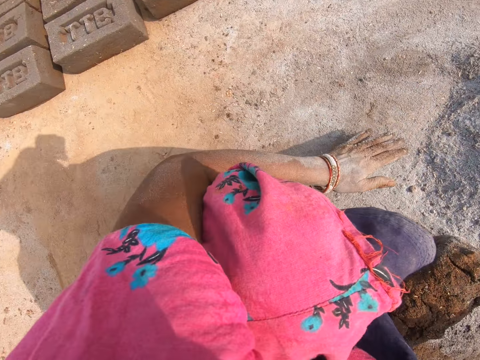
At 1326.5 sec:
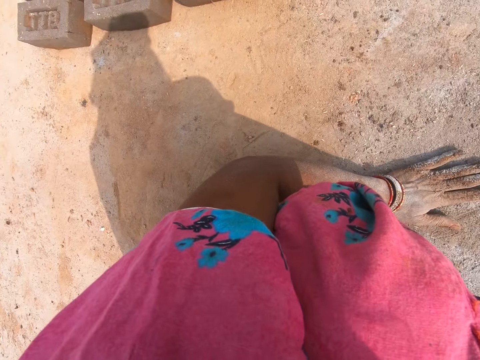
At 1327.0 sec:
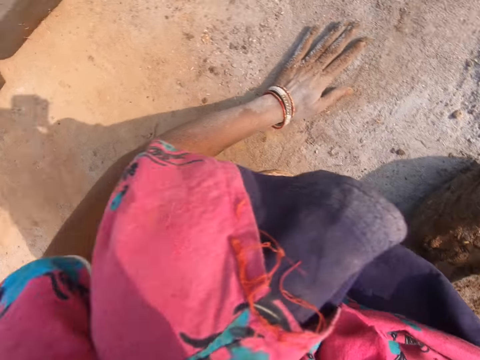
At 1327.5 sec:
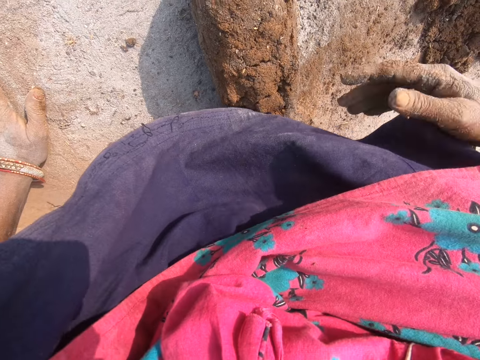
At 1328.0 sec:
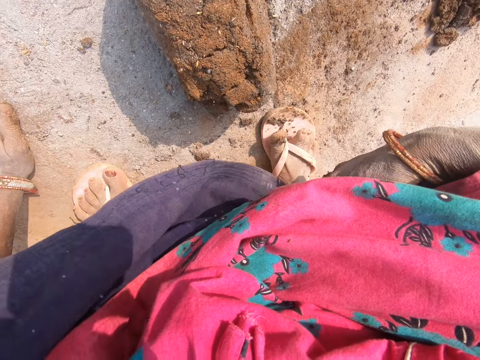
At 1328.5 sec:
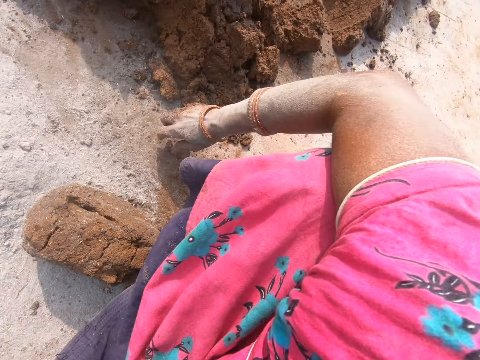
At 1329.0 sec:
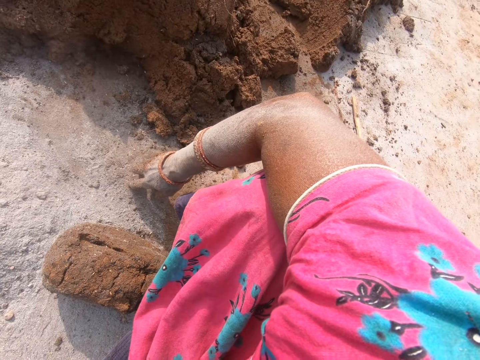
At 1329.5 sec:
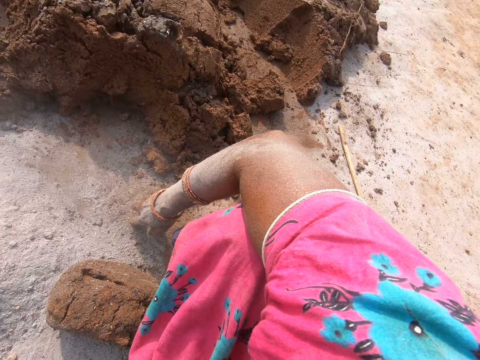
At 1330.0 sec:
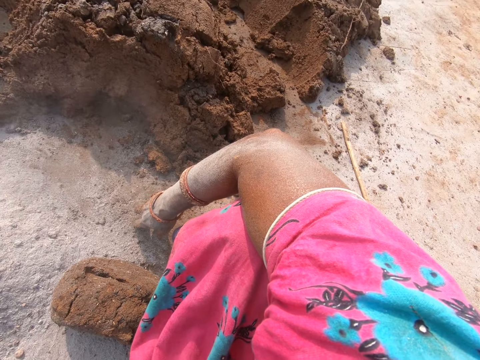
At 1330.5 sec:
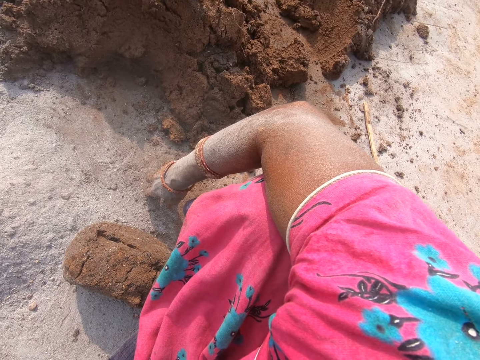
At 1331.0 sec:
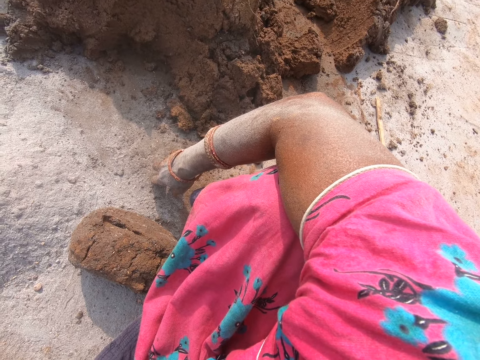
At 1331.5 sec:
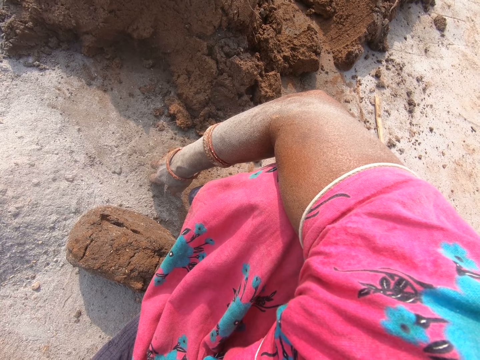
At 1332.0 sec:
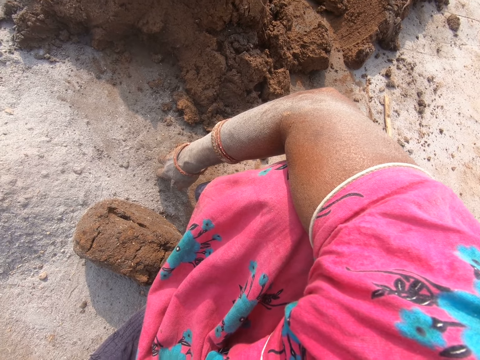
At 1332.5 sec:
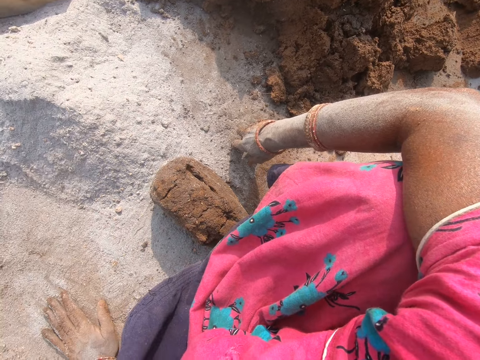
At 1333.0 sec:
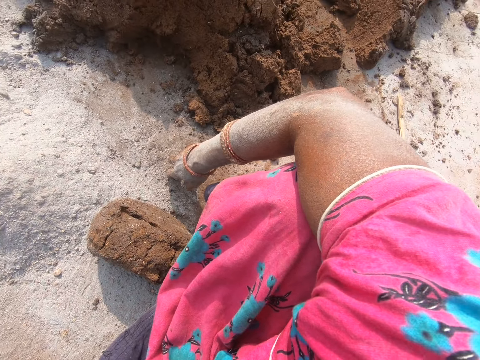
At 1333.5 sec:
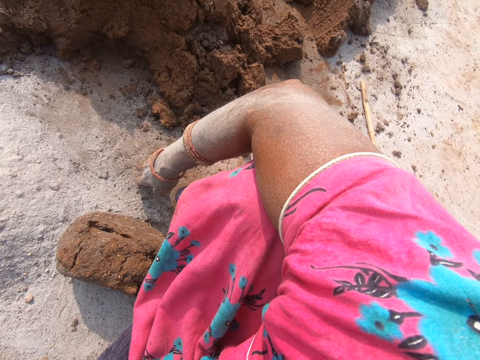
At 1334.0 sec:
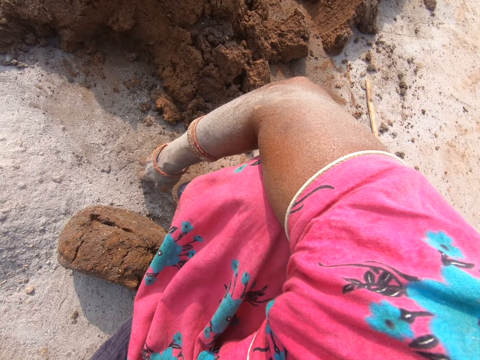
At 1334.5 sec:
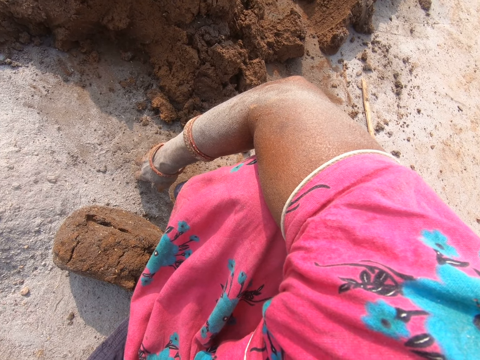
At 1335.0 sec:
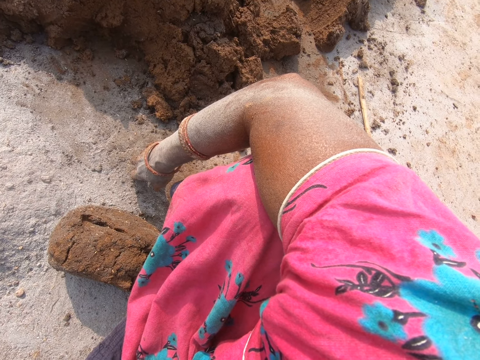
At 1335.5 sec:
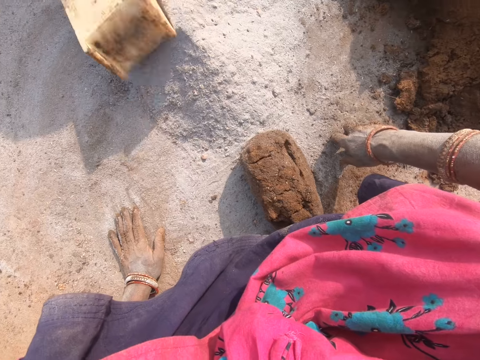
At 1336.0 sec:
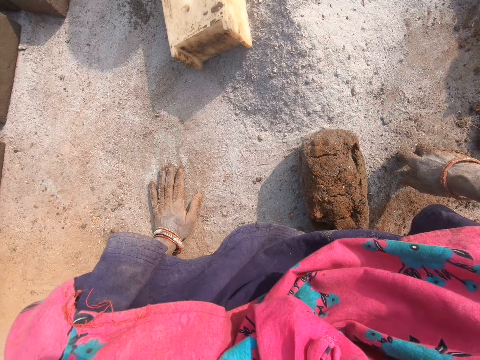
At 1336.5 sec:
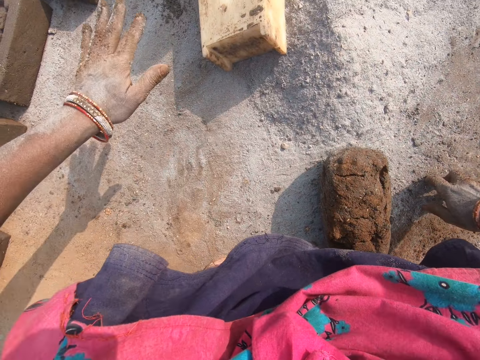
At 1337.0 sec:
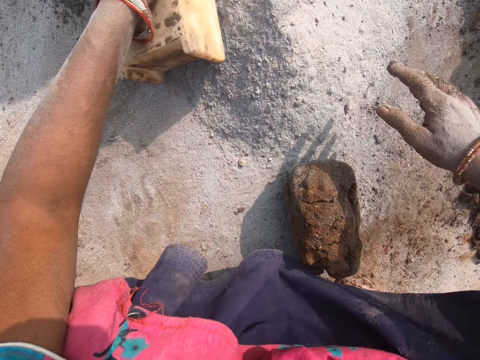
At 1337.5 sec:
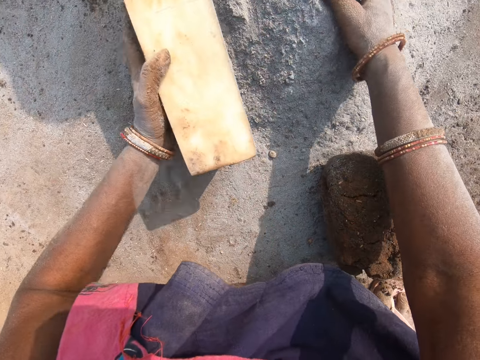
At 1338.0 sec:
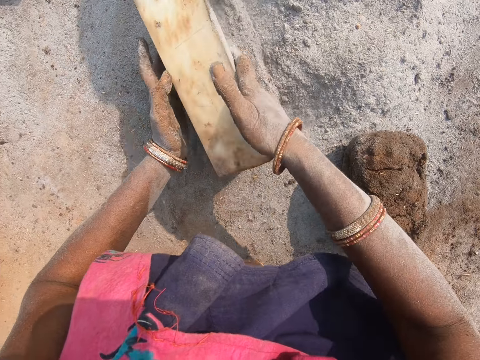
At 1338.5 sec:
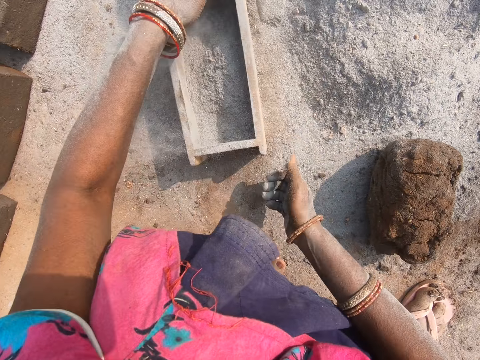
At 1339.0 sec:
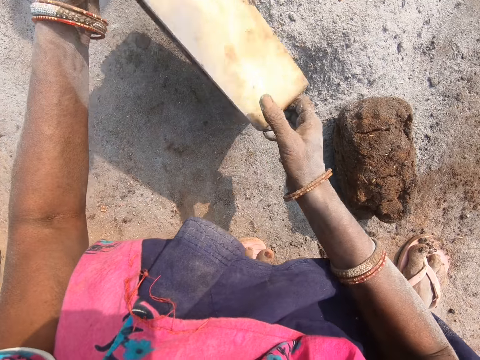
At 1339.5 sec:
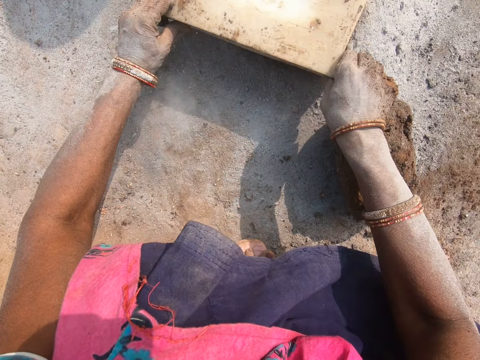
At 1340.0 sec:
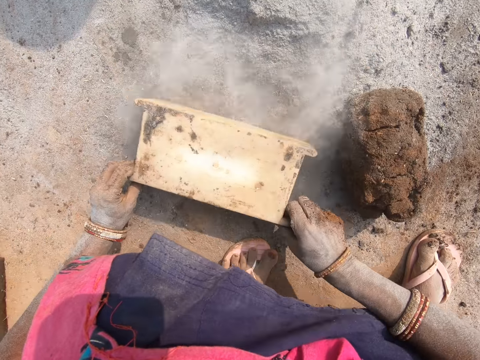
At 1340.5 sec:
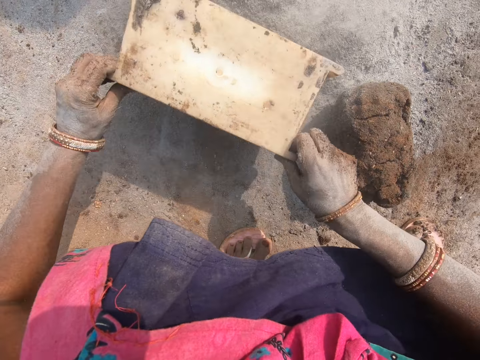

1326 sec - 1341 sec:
The camera wearer looks around. They pick the brick mould. They put the soil into the brick mould. They turn the brick mould. They throw the soil in the brick mould down. They move the soil with the brick mould.

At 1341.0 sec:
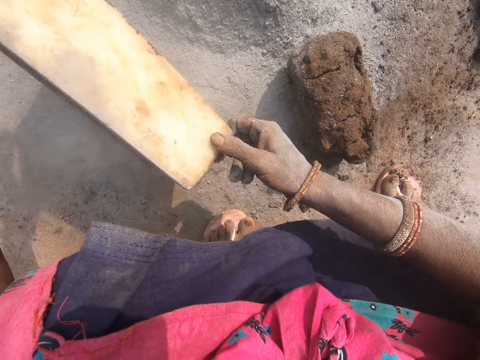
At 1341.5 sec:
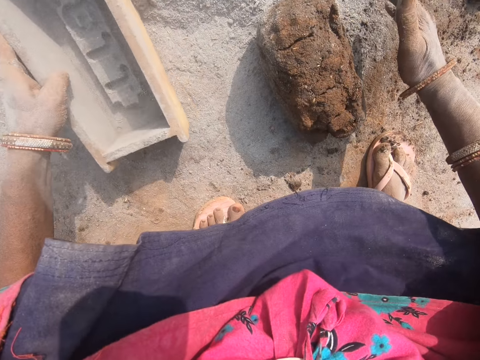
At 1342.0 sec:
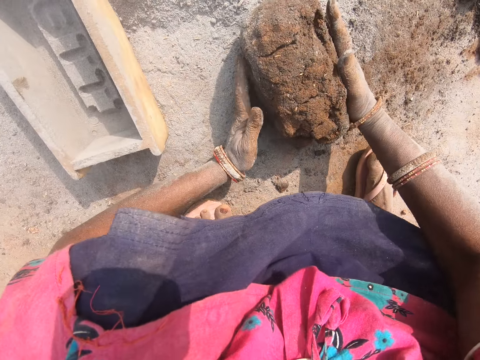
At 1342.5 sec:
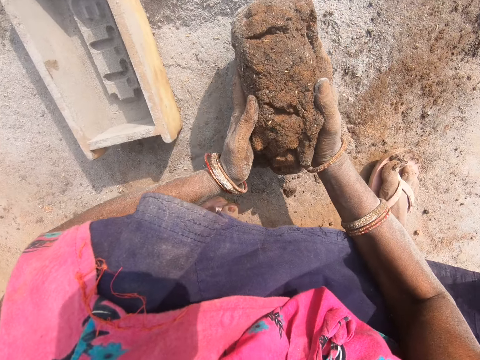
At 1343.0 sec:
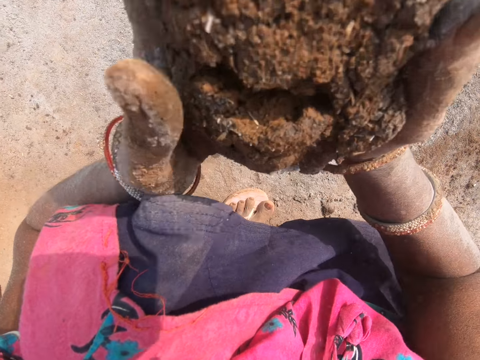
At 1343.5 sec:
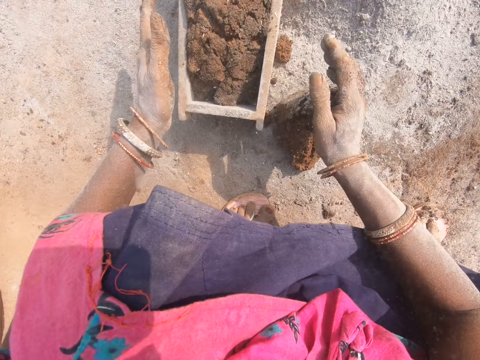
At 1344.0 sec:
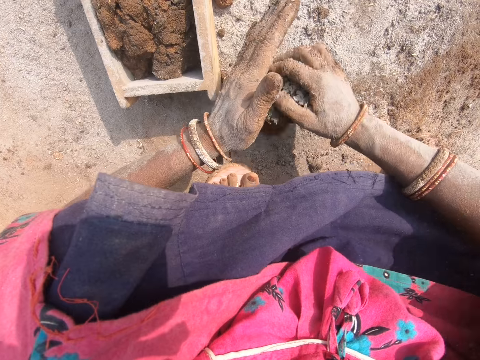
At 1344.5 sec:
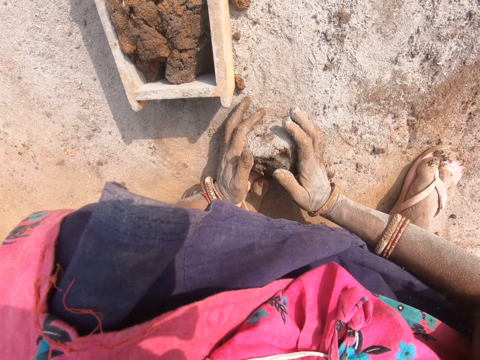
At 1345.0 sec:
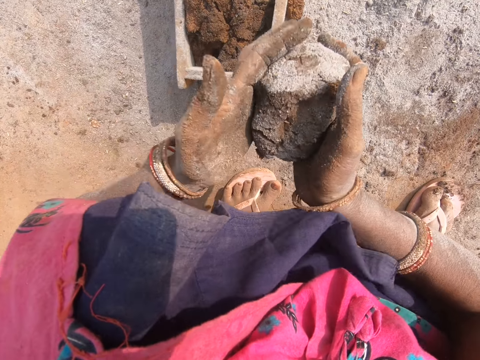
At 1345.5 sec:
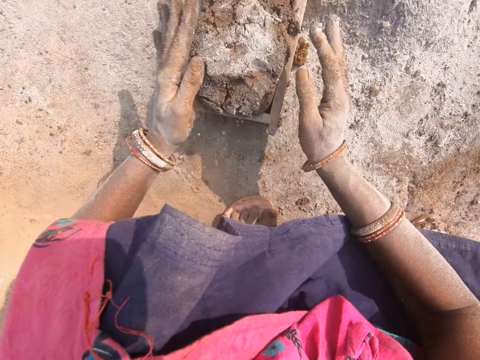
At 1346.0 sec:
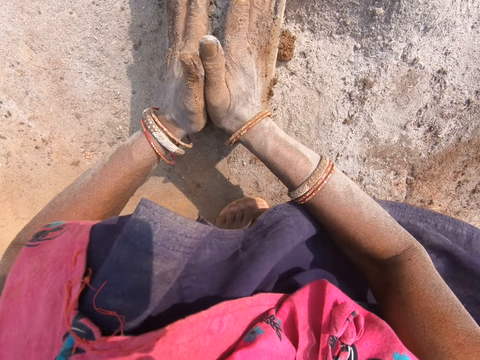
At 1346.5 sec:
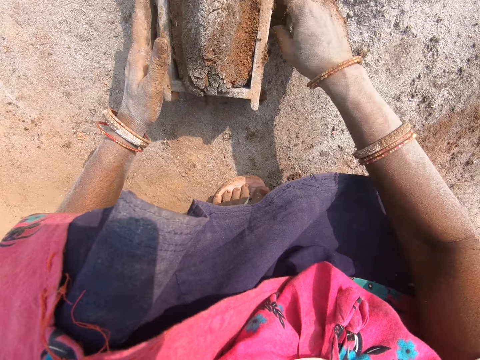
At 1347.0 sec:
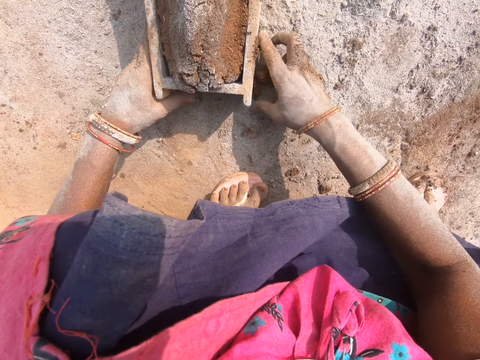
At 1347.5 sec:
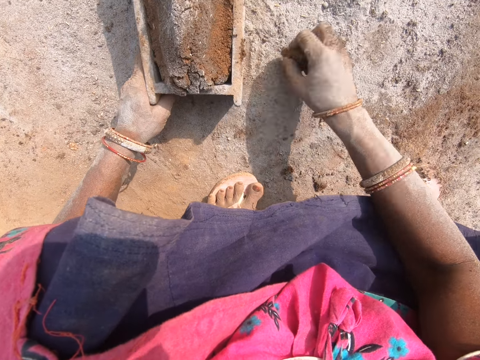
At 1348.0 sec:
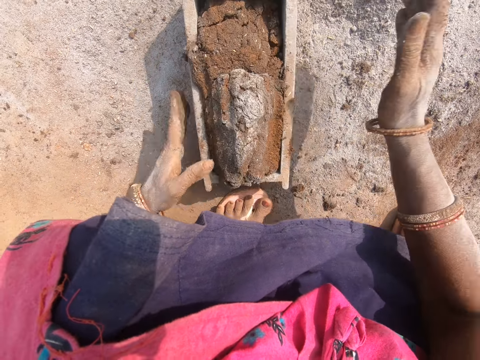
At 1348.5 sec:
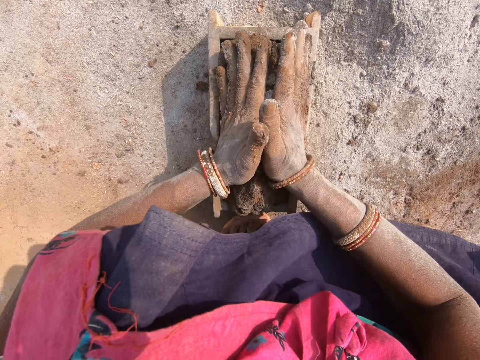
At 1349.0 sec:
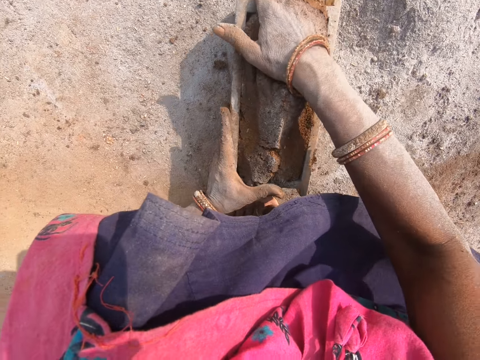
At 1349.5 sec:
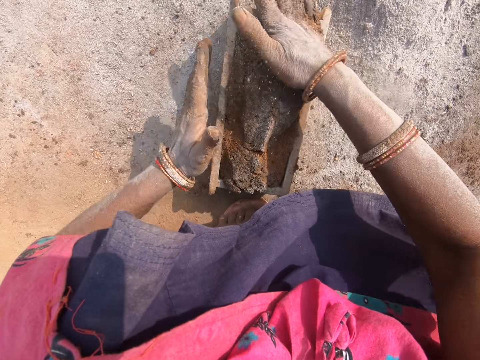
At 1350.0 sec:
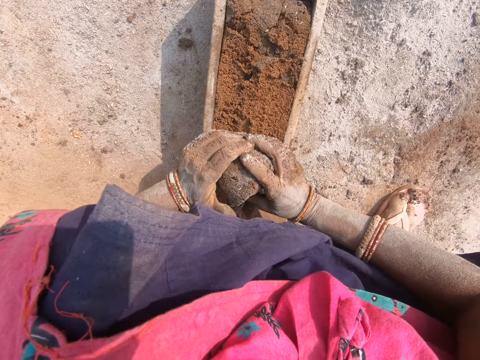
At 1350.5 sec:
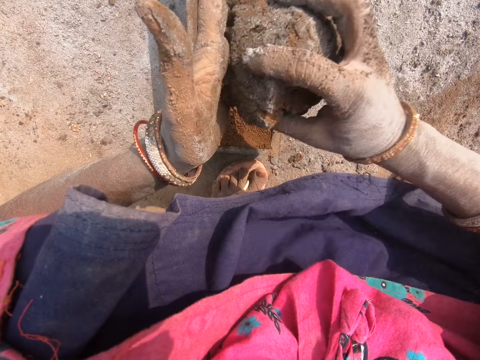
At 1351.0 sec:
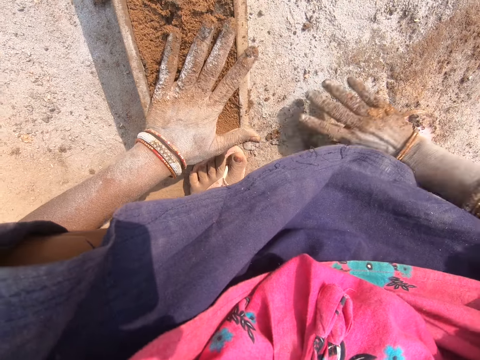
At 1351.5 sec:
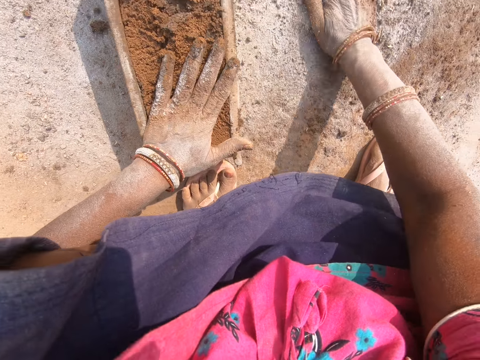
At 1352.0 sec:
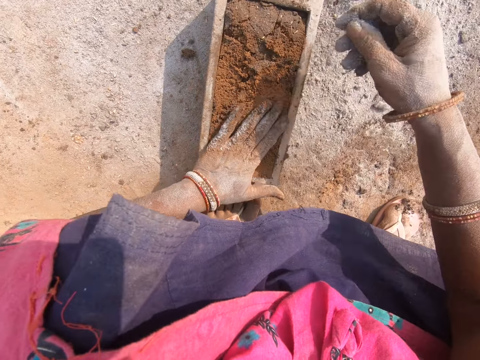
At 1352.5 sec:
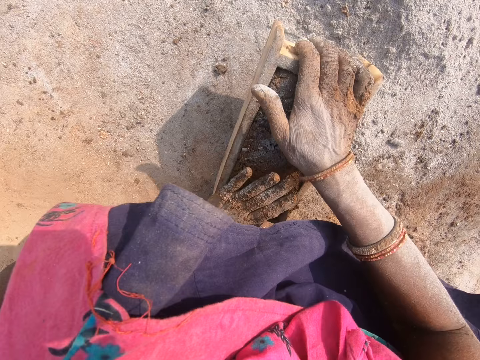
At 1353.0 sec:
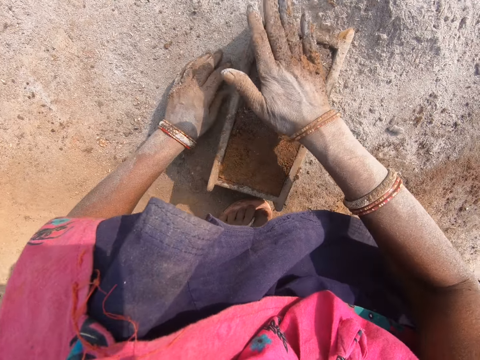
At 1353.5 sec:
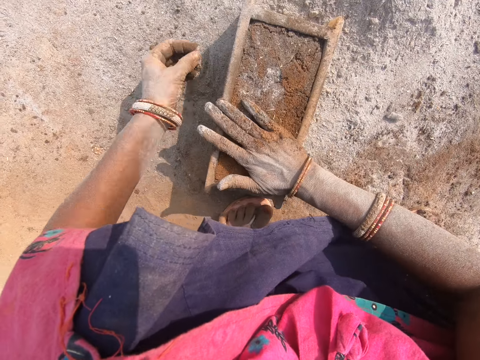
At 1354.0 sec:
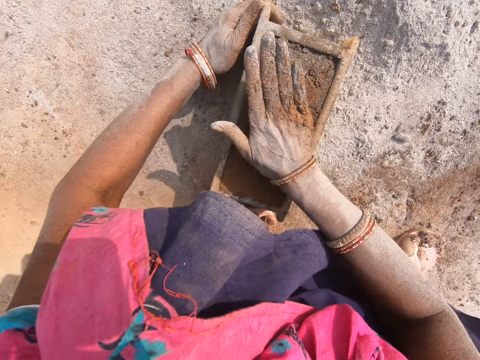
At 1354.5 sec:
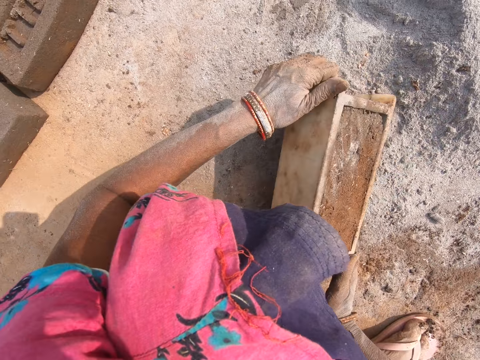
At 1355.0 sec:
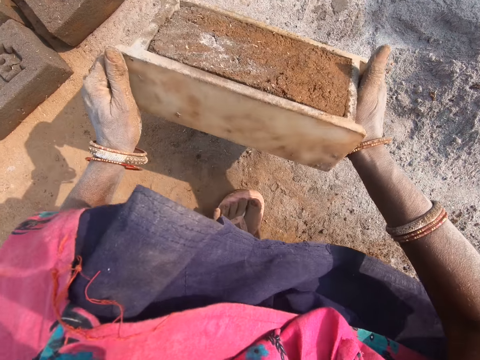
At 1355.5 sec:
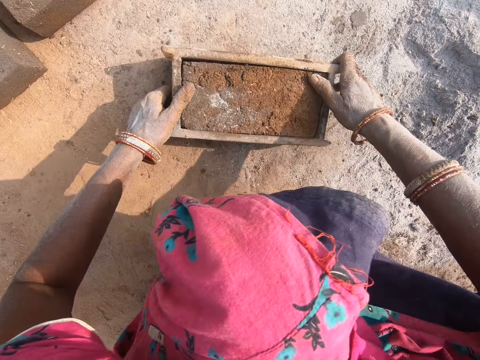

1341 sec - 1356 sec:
The camera wearer picks the mud. They put the mud into the brick mould. They pick the mud. They put the mud into the brick mould. They press the mud. They pick pieces of mud. They throw the mud aside. They press the mud. They level the mud in the brick mould. They remove excess mud from the brick mould. They cut a piece of mud in the brick mould. They throw the mud aside. They pick the soil. They put the soil on top of the mud. They rub the hand on the mud. They level the mud in the brick mould. They move the brick mould. They pick the brick mould with mud.
